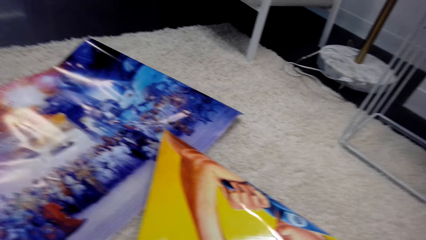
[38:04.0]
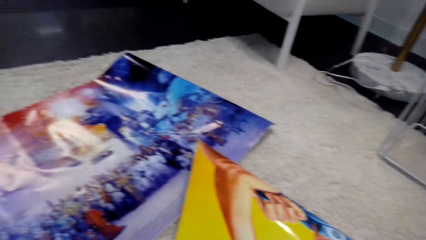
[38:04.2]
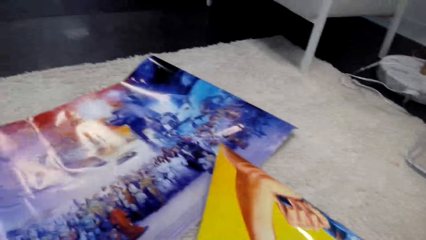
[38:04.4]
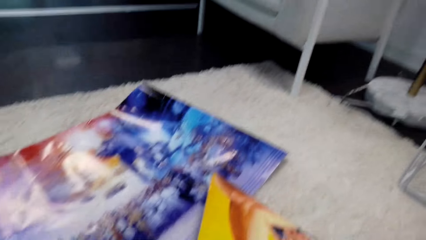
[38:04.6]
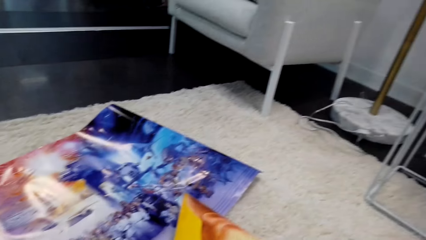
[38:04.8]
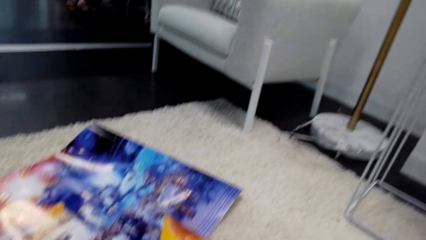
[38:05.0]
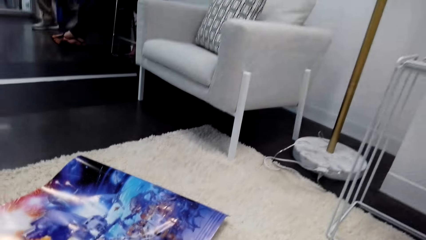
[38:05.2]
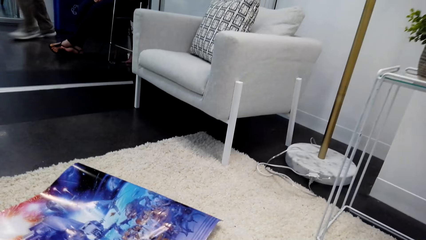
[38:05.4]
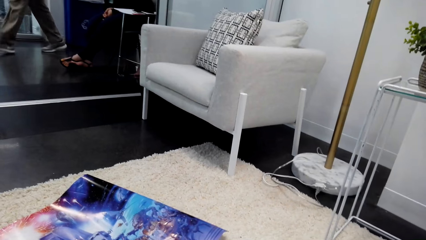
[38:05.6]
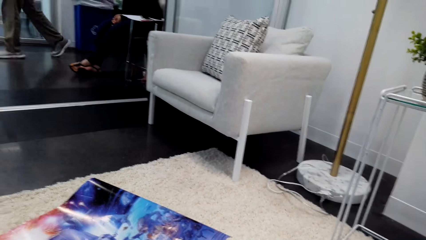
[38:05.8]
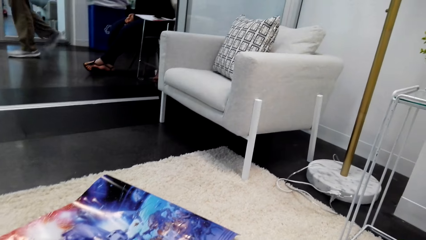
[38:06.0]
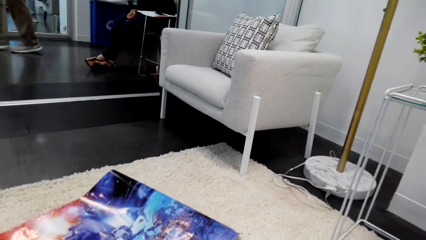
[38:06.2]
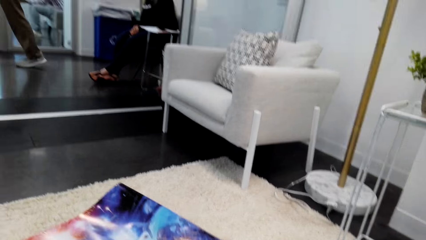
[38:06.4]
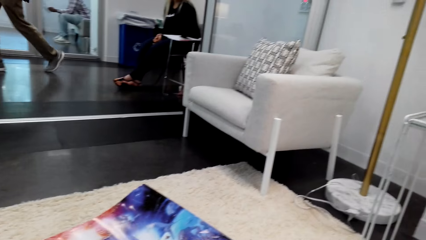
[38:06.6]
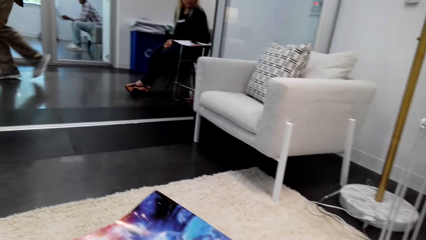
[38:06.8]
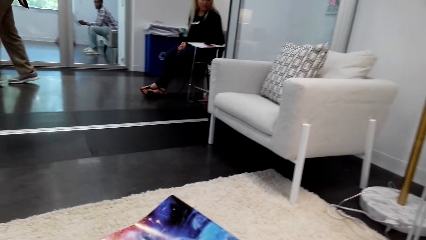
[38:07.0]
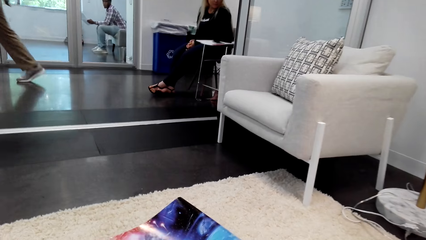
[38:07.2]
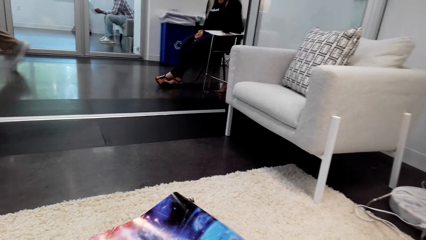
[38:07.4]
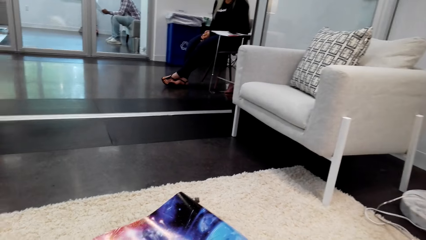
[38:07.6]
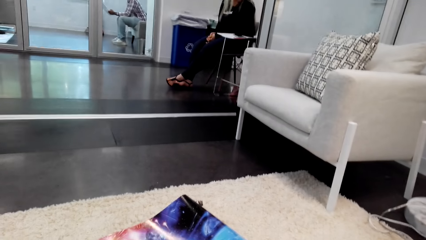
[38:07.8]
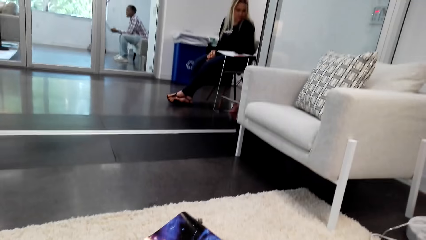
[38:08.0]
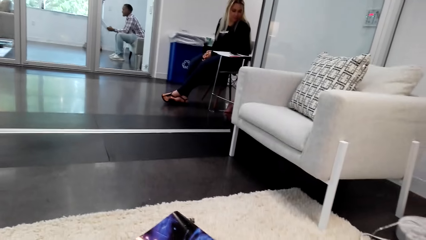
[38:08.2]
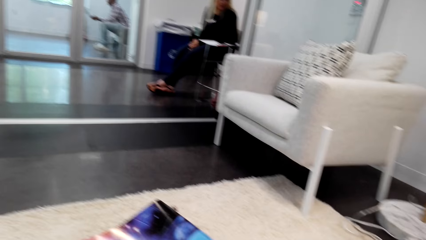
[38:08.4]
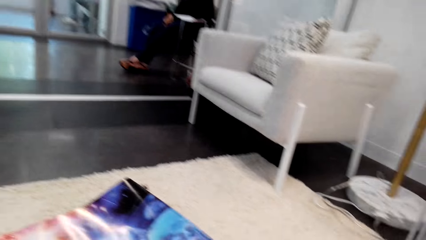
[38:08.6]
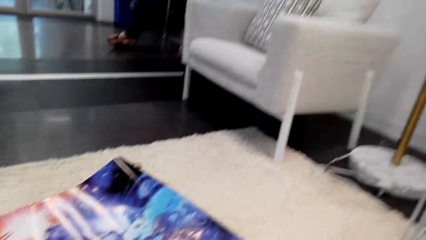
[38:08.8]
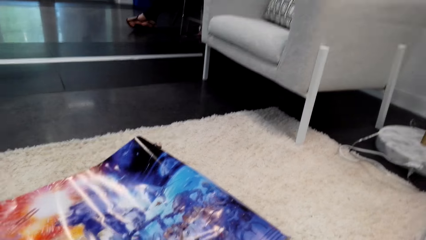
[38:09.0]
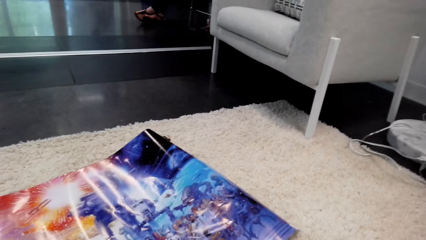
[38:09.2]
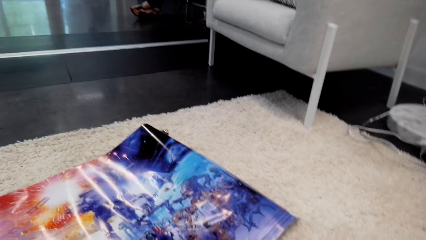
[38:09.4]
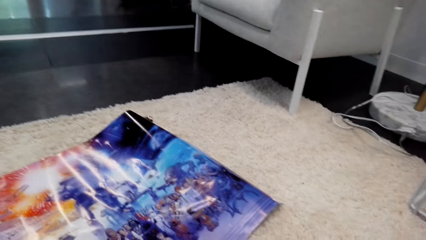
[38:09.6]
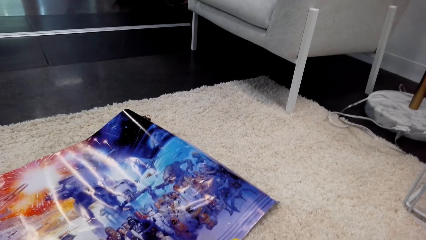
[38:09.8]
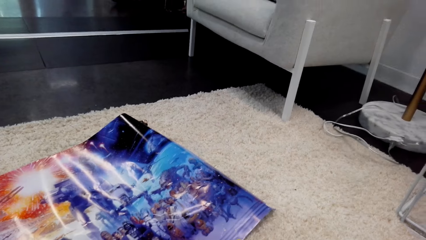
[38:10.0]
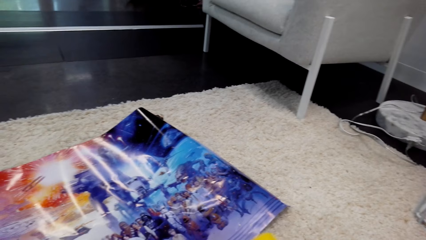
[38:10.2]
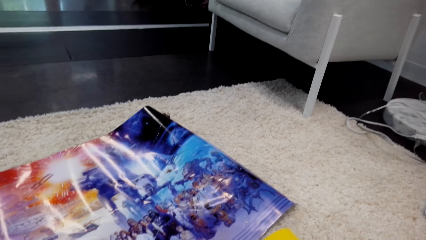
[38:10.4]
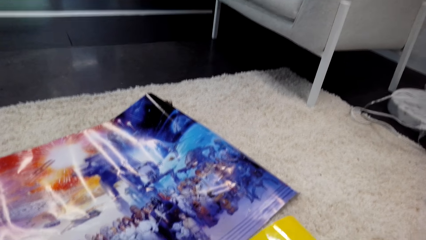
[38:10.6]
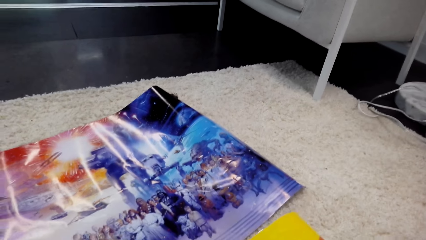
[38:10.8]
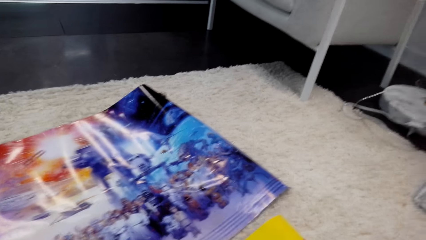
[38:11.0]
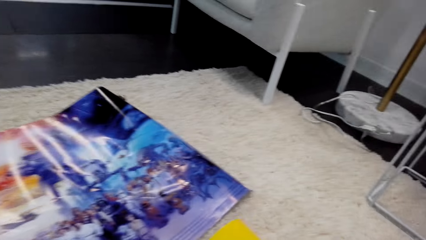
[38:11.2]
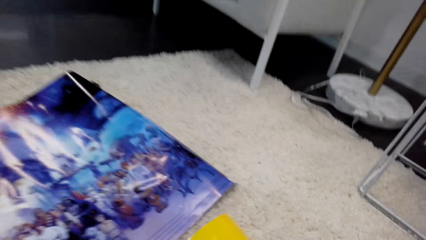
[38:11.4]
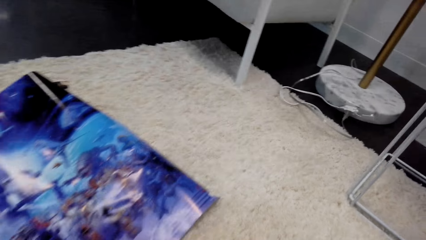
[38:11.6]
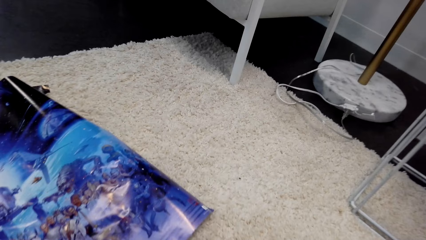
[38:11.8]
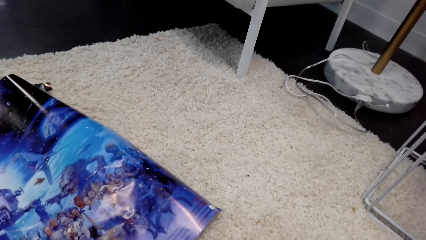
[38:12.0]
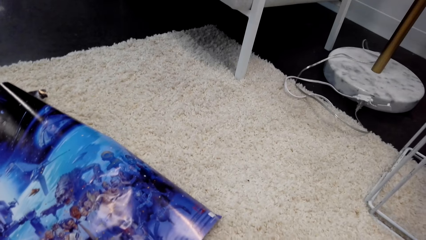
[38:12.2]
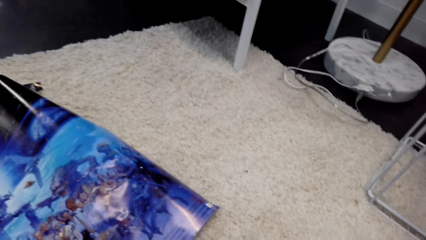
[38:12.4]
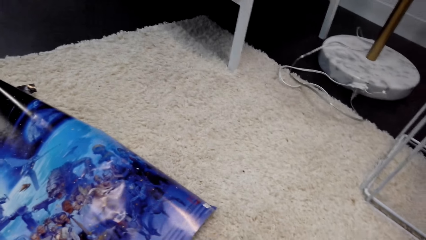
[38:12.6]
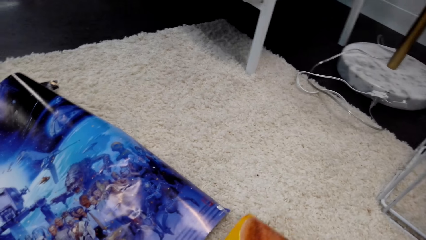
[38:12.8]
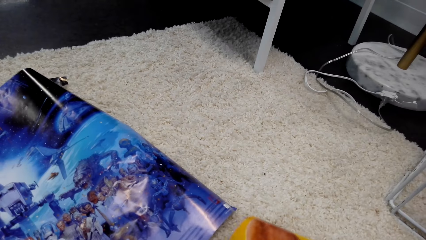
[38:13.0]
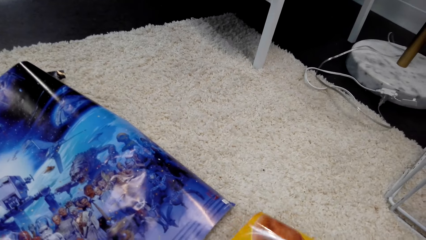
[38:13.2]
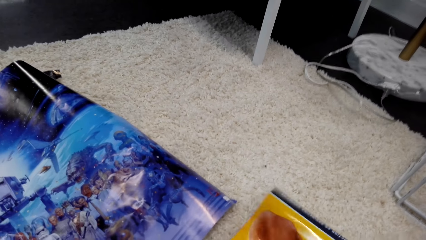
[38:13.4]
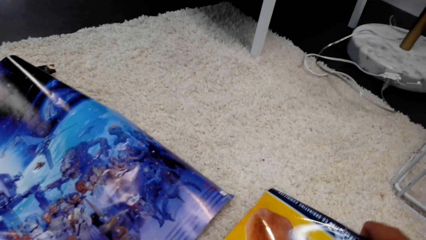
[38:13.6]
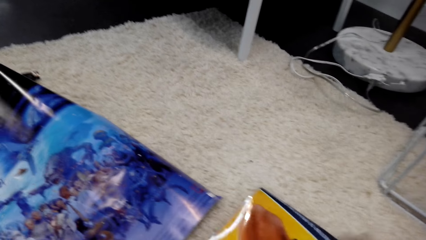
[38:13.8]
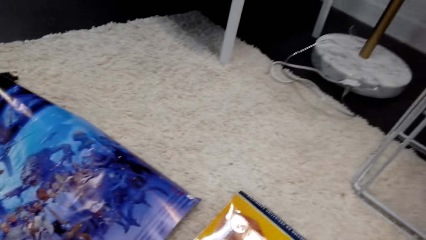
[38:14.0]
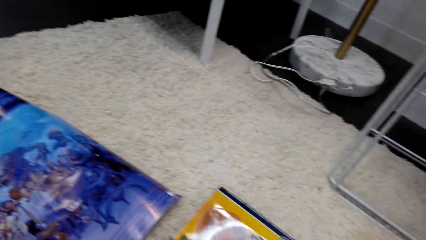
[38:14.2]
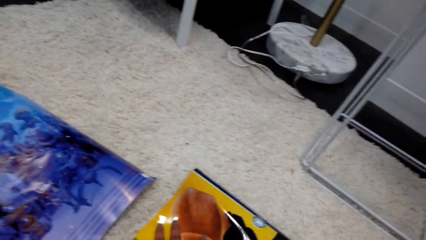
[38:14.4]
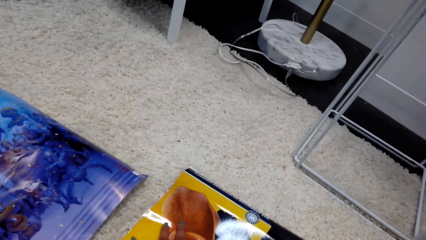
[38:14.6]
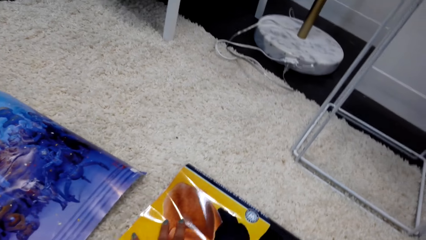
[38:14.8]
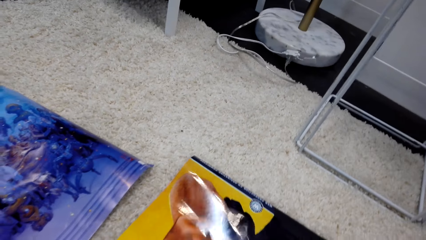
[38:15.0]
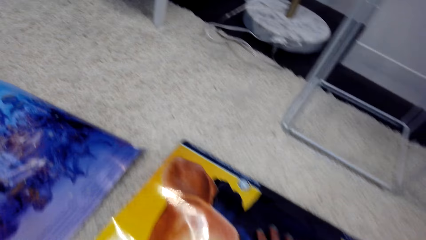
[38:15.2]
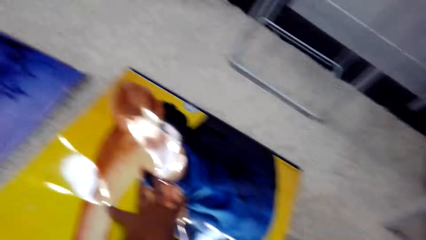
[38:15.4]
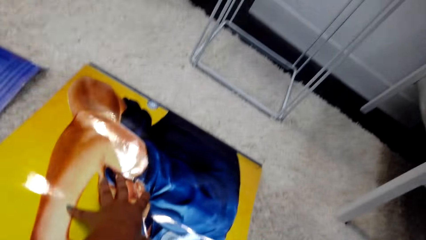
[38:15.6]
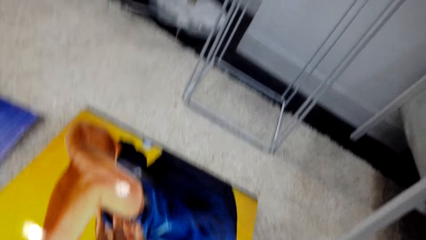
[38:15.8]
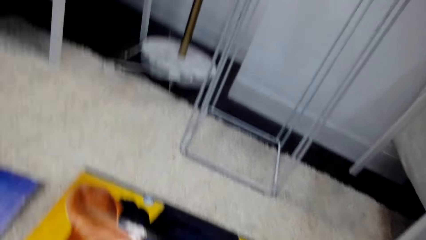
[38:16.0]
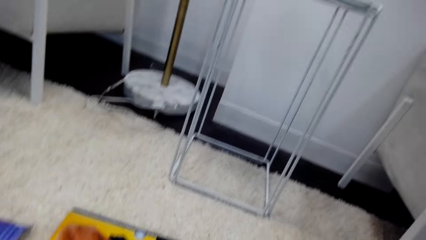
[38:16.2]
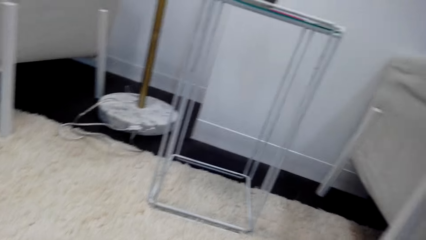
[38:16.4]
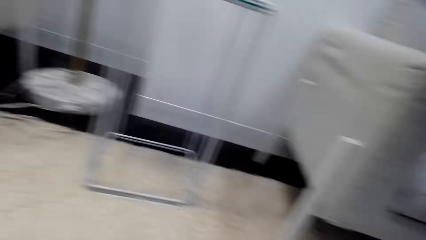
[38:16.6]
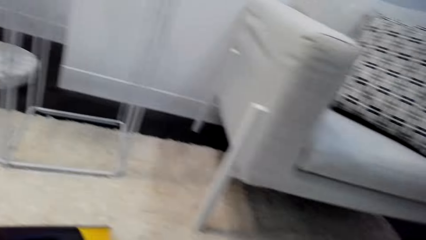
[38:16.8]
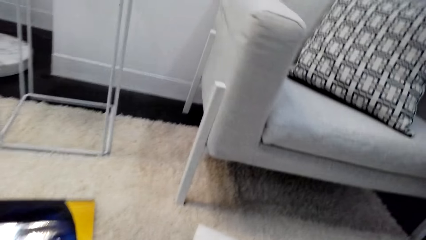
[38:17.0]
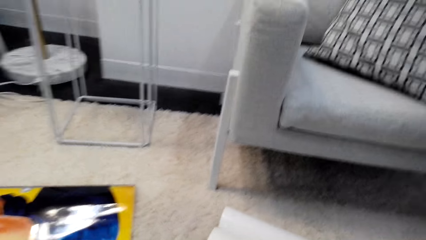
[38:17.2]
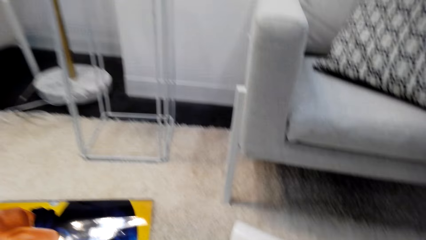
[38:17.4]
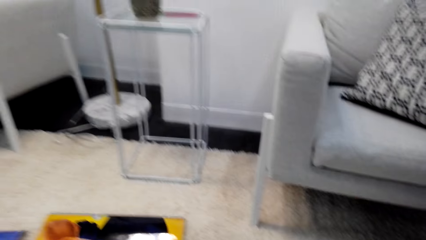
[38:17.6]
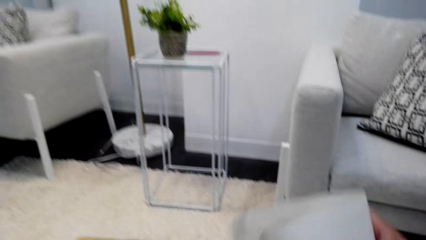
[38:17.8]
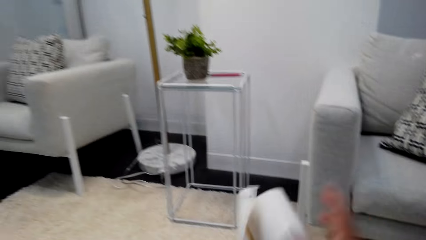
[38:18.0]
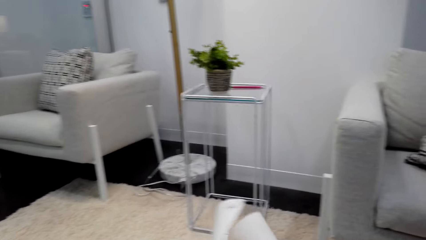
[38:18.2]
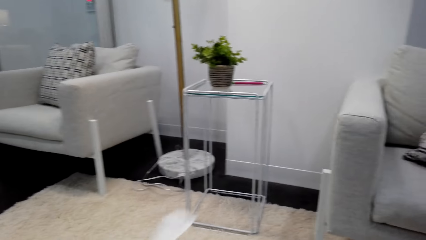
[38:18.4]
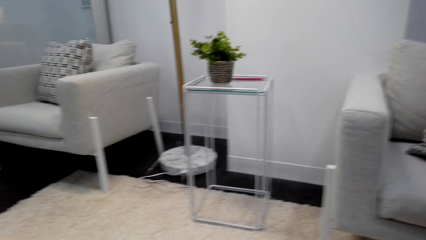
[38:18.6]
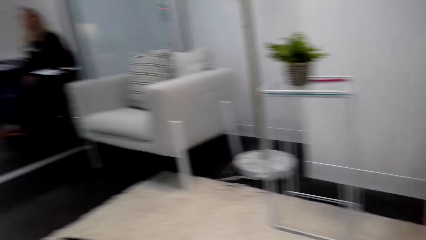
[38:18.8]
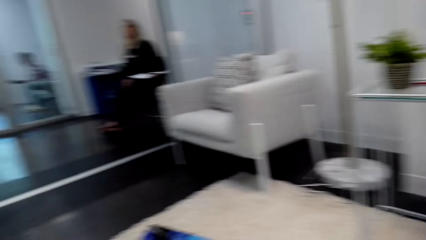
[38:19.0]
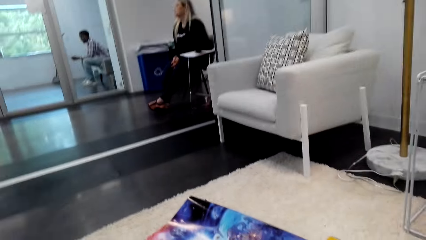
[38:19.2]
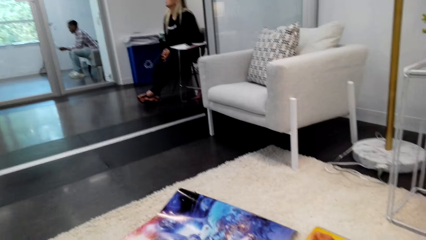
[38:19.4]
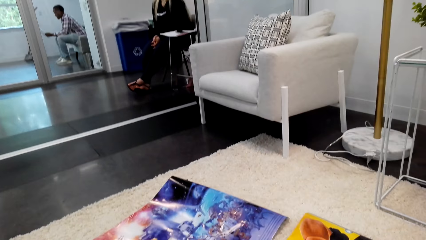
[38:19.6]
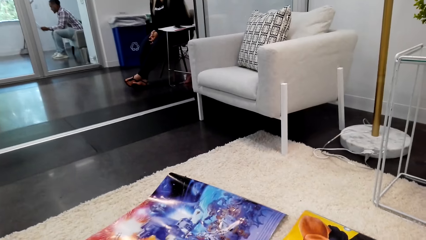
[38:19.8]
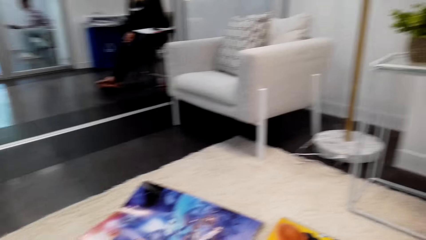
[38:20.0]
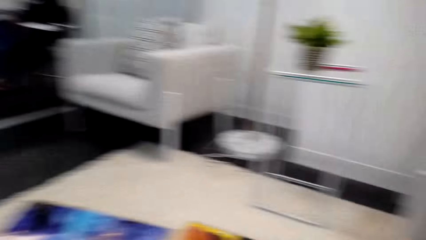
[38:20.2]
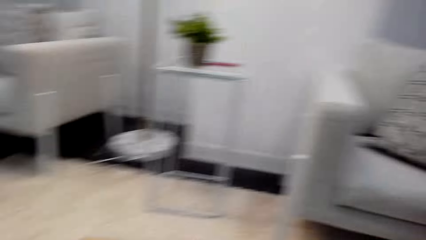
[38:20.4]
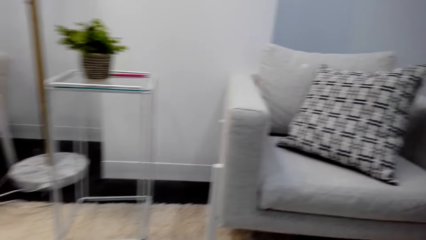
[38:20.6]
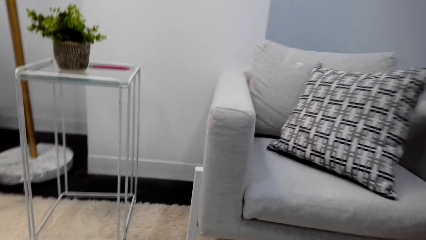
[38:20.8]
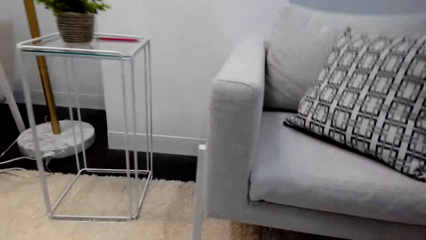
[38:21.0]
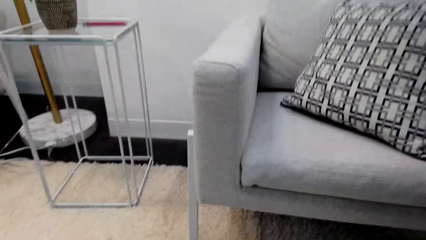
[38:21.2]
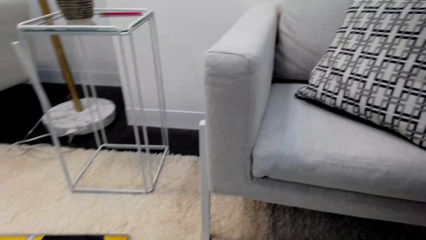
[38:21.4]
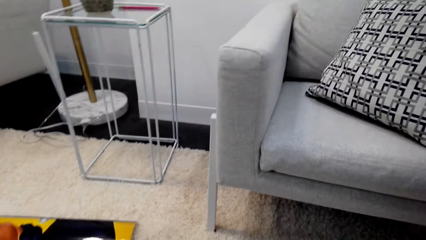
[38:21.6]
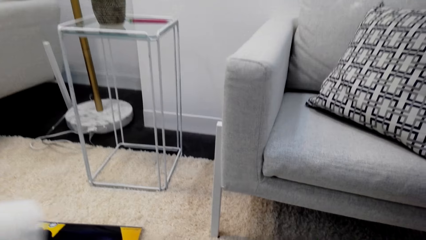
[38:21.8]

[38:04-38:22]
A man walks in the room. The camera wearer straightens a wallpaper on the floor. They align the wallpaper on the floor. They pick up the wallpaper on the floor. They straighten the wallpaper on the floor. They open the poster paper.
